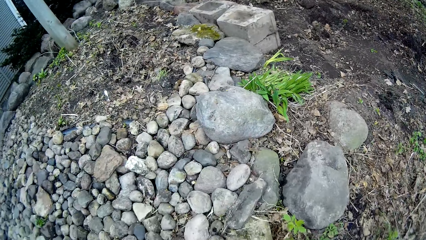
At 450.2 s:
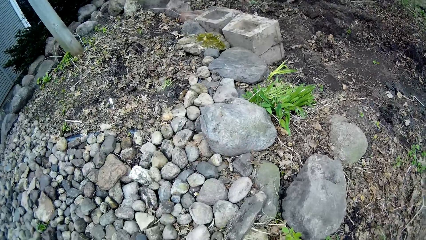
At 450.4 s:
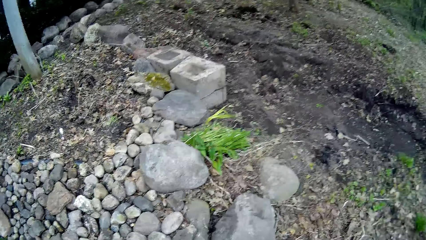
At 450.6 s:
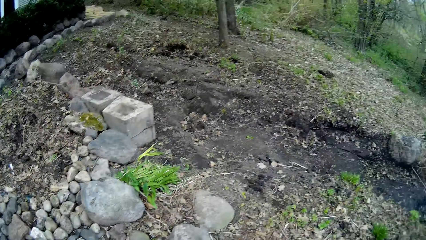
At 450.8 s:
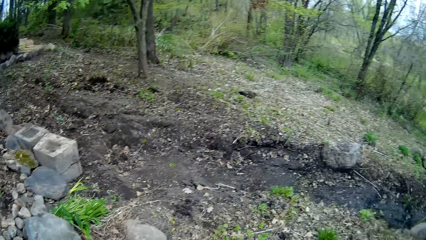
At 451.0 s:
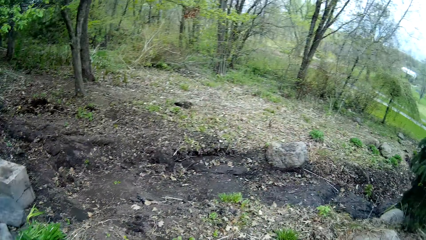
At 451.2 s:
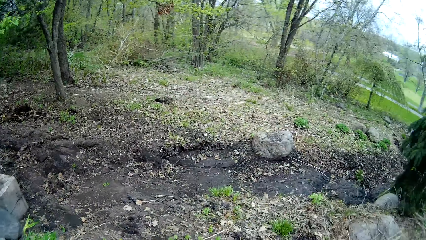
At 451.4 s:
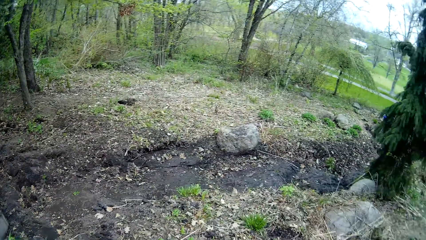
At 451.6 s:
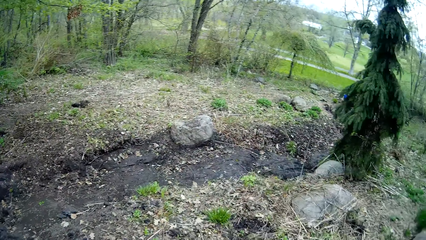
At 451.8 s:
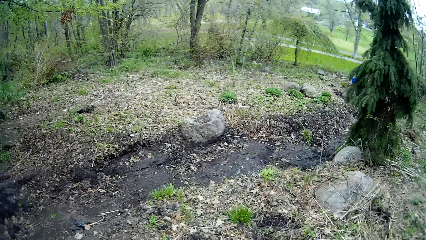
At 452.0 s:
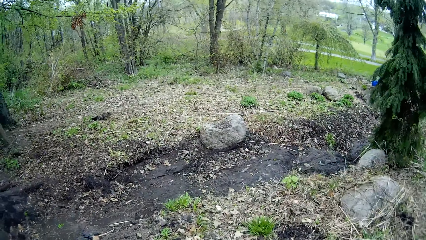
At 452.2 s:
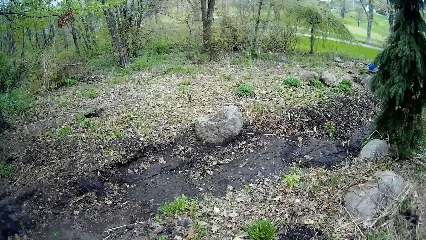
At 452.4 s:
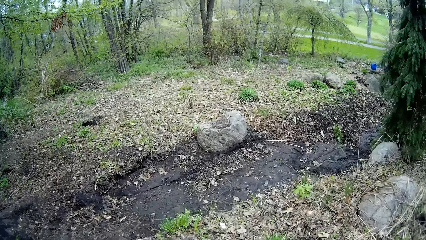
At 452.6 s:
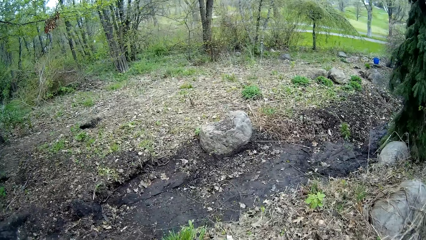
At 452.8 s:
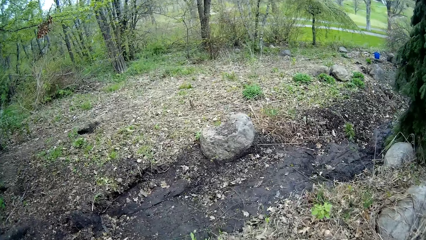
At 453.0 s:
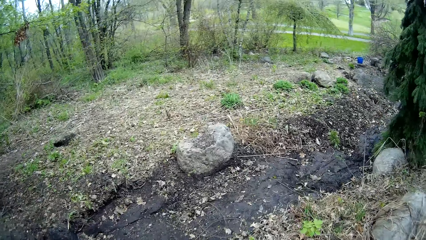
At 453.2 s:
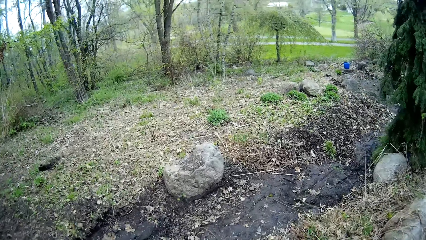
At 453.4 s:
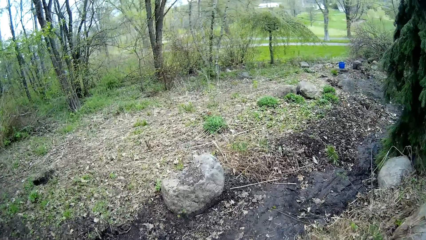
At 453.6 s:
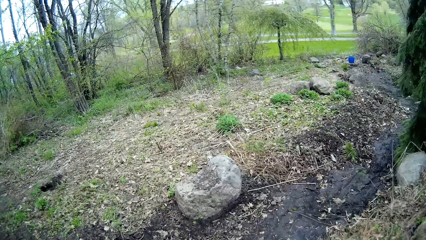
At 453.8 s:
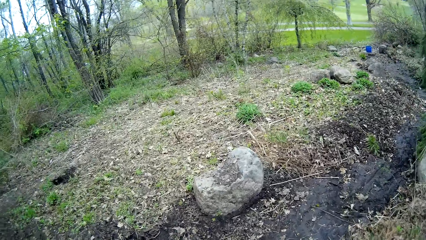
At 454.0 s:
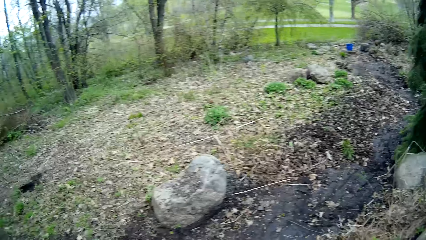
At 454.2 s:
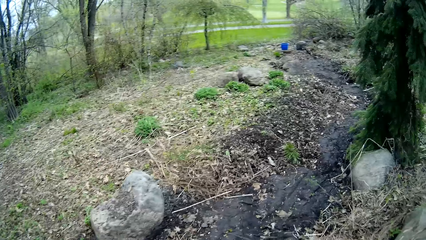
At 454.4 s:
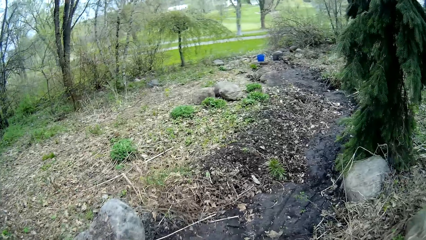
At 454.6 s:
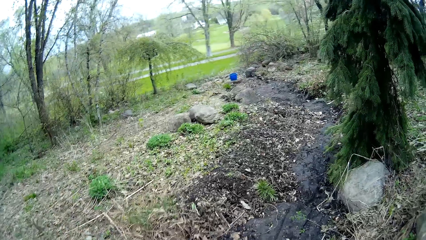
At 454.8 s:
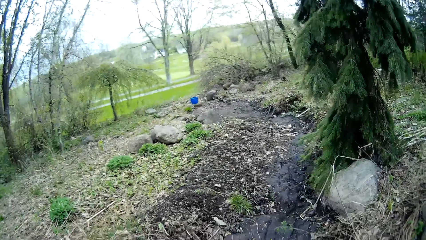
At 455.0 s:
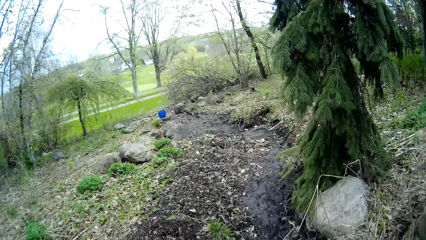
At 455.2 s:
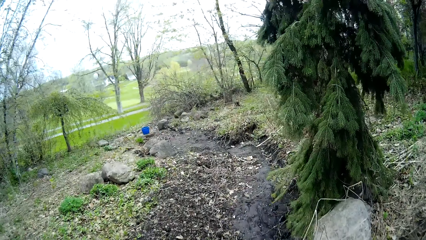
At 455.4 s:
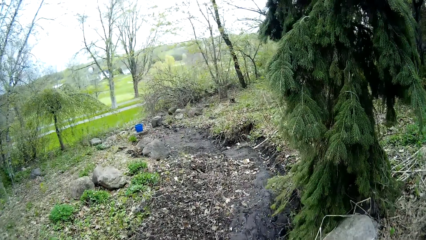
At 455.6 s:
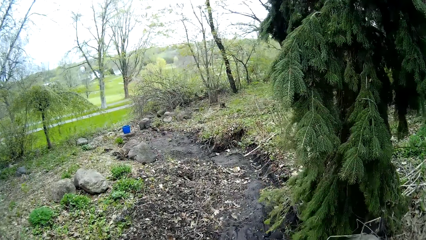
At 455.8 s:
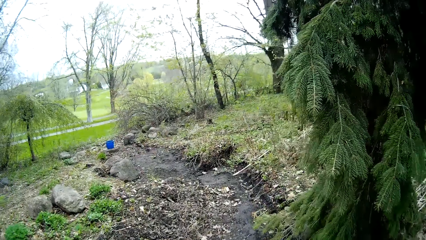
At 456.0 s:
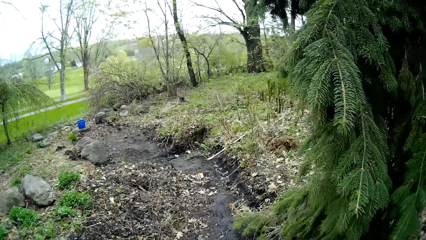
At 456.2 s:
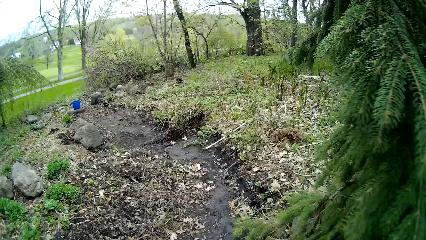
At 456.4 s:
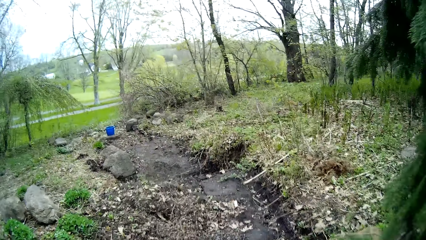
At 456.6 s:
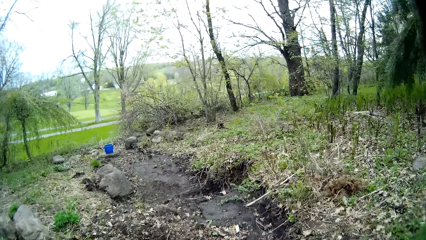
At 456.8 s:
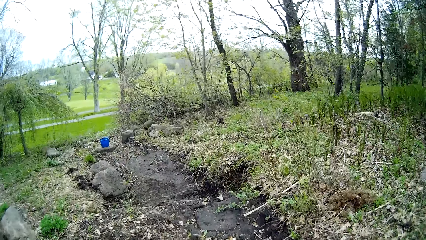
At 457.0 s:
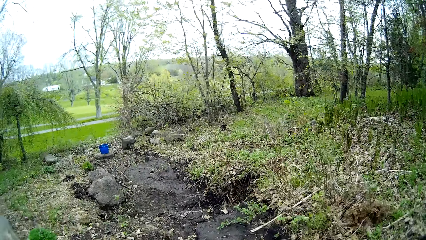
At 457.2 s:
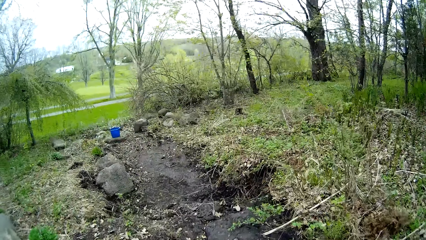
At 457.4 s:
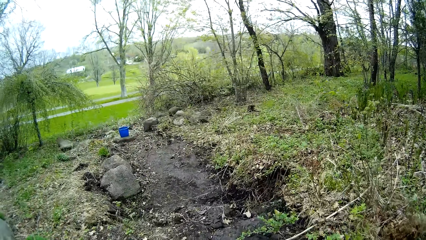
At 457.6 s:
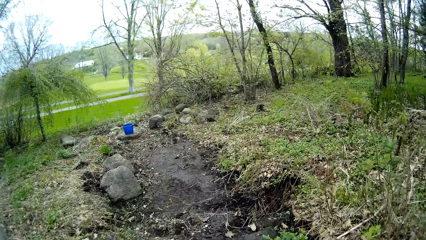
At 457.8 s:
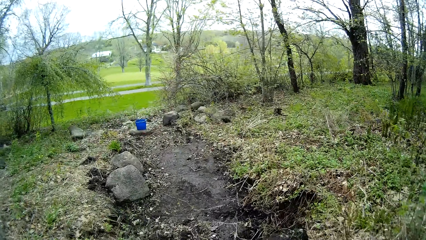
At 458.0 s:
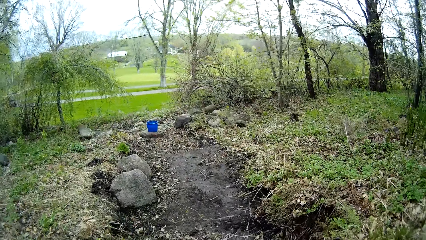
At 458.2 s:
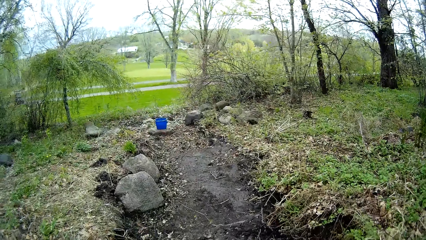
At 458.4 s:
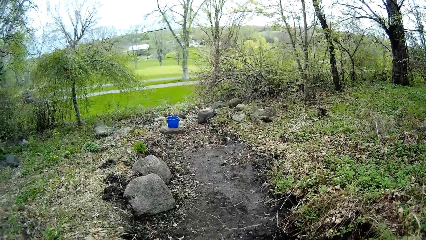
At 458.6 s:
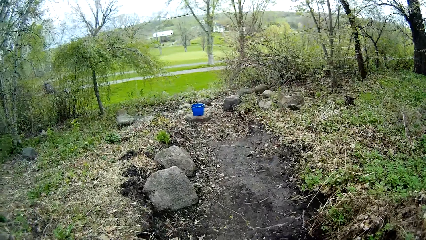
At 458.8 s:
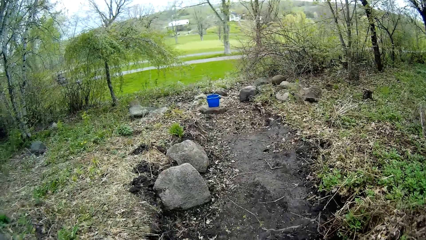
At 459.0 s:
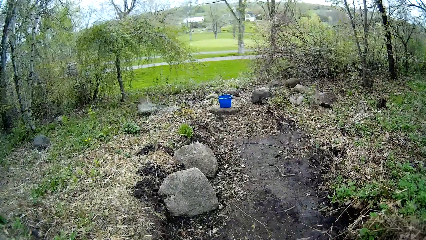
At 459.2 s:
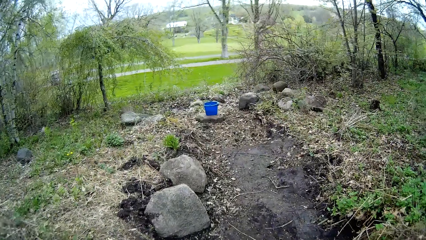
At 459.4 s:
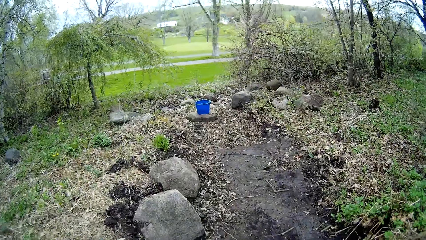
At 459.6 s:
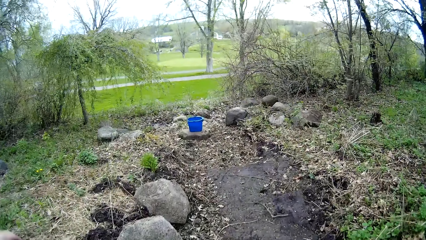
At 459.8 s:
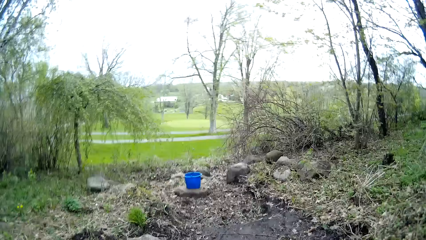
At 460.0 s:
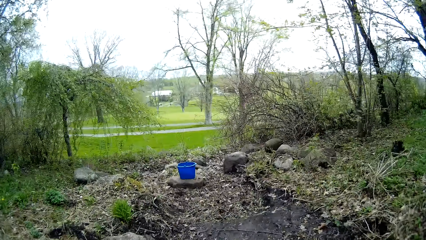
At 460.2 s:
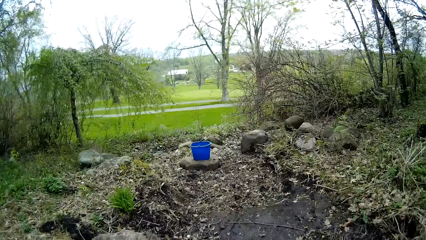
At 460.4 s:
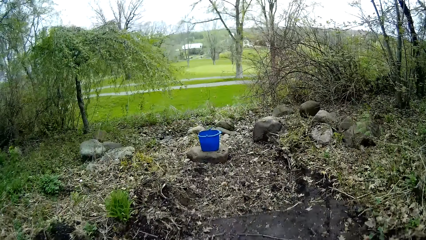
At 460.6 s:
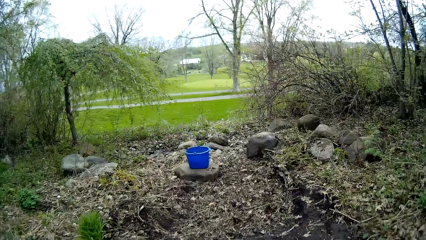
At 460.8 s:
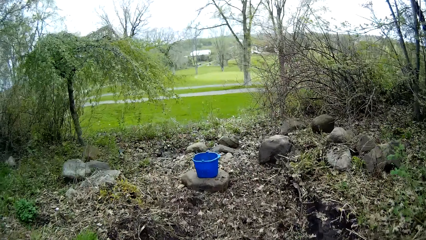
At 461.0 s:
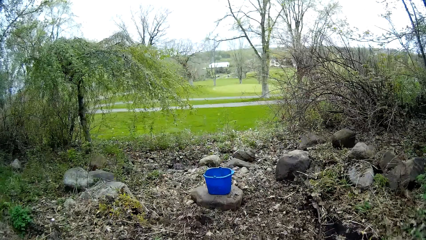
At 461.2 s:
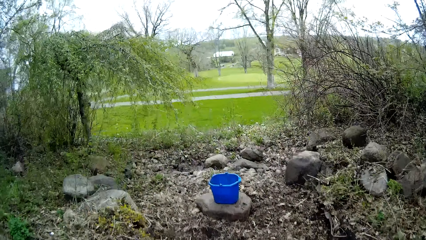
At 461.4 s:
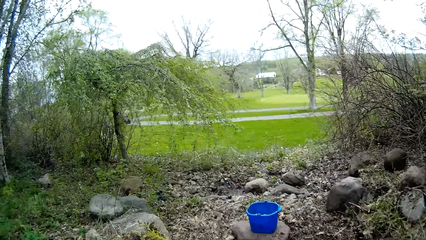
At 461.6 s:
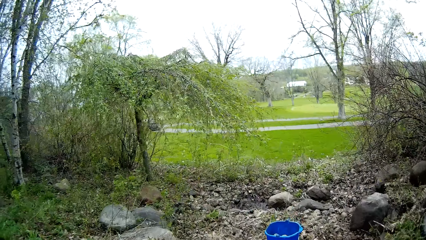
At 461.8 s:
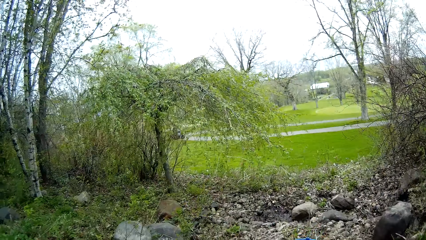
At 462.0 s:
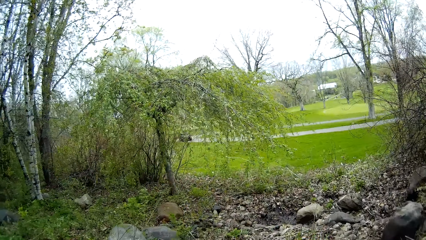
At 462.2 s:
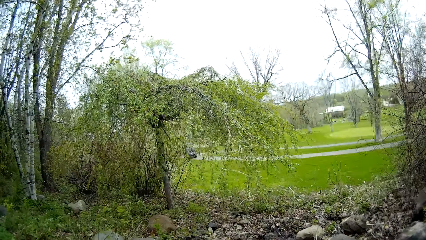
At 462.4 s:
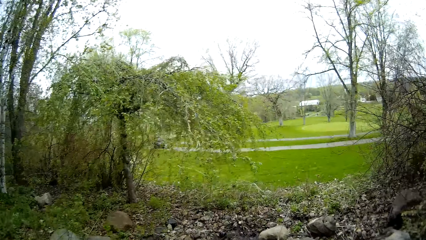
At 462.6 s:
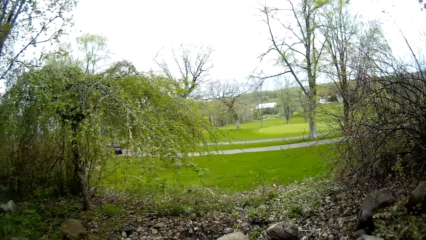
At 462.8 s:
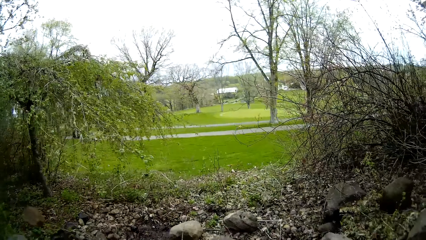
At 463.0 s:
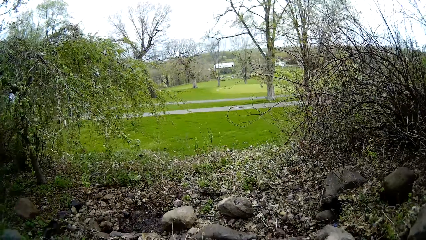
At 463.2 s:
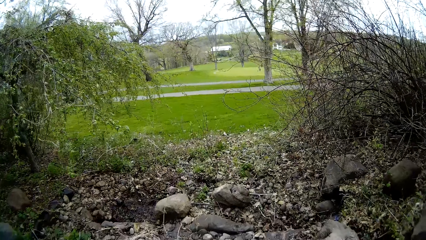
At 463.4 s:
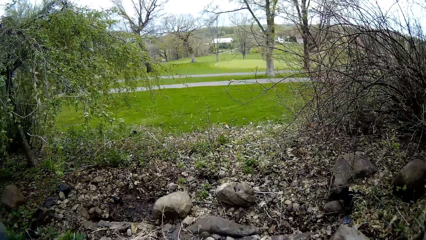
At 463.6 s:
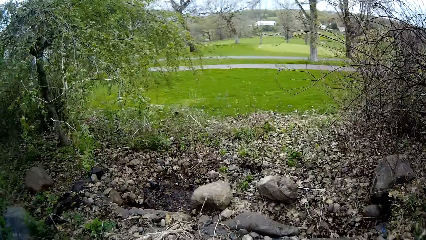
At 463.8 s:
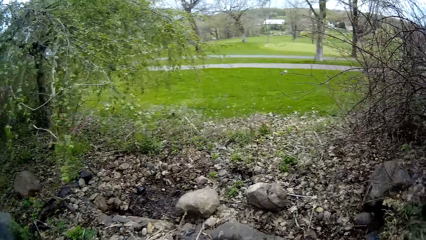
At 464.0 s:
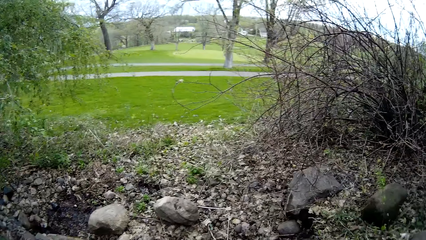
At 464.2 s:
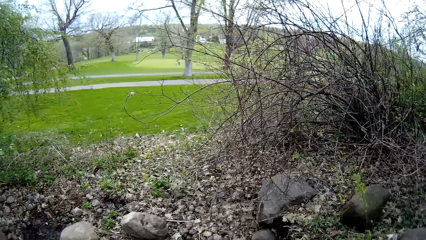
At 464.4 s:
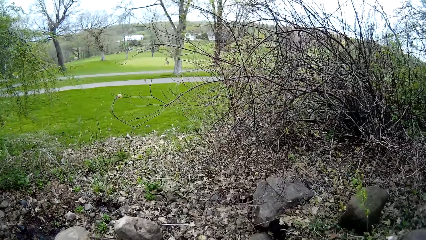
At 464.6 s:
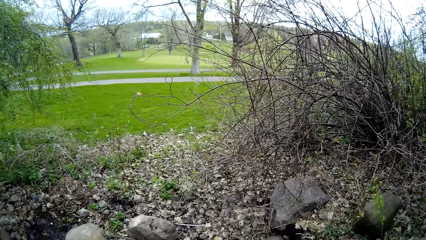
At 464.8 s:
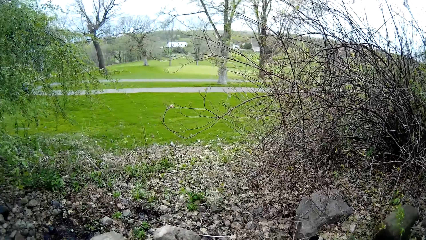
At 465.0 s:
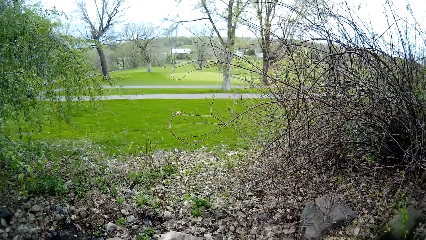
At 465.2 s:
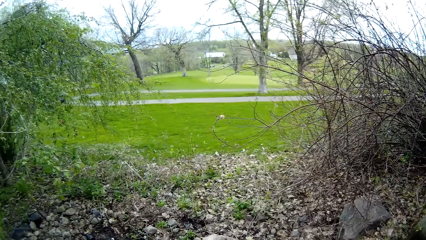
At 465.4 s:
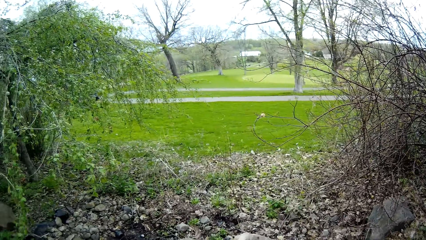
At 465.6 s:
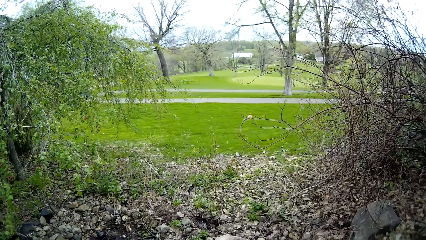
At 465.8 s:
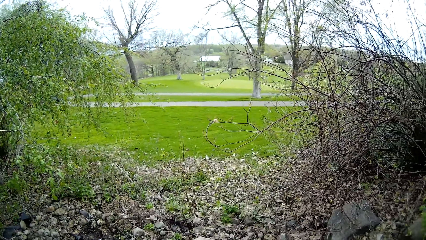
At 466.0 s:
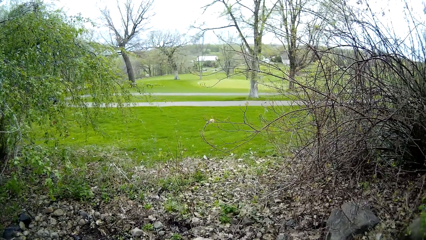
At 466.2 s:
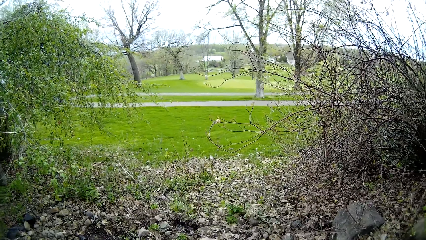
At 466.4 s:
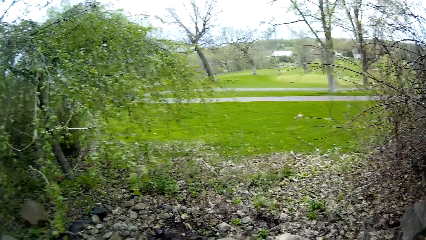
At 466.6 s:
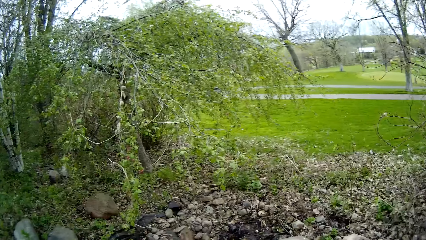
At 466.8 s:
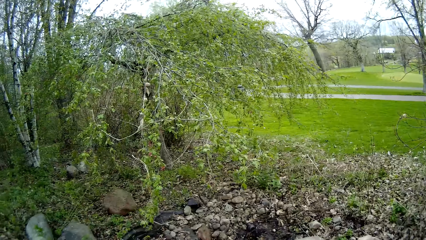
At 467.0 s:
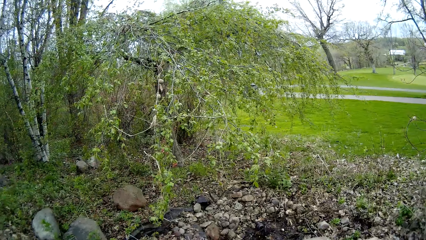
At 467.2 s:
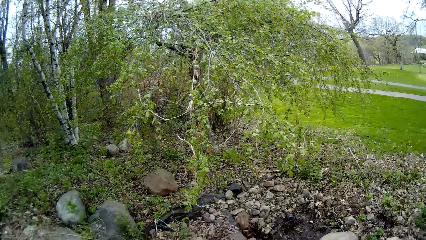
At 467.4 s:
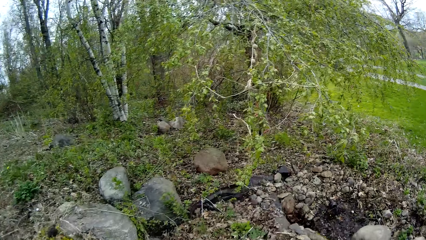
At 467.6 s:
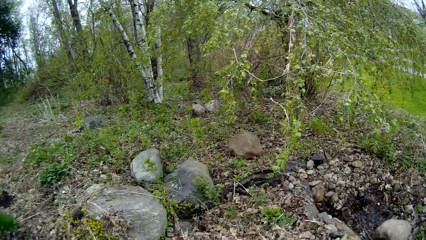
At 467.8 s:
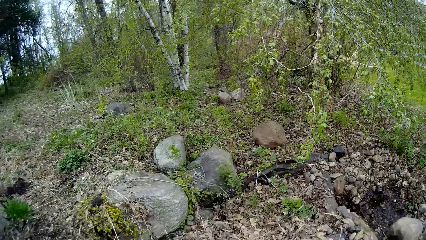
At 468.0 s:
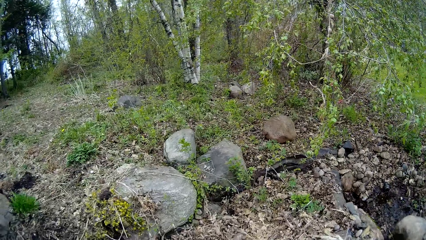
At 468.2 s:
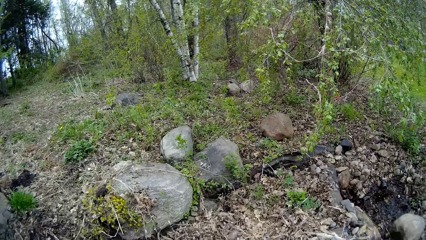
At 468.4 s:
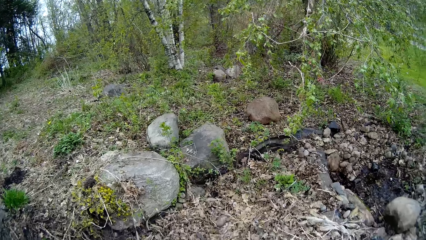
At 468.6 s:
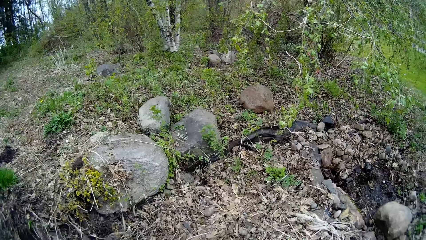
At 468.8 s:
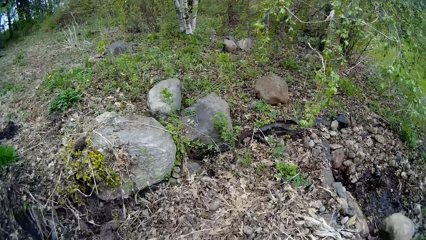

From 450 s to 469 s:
The camera wearer walks around the compound. They look around the compound.
